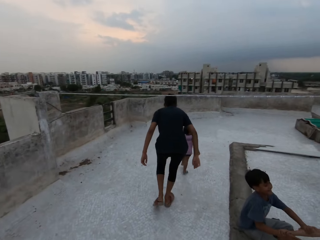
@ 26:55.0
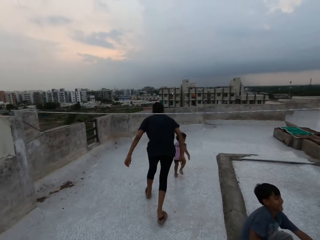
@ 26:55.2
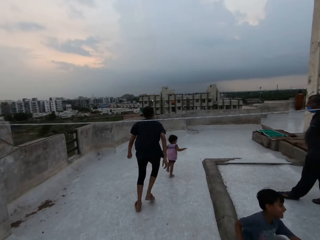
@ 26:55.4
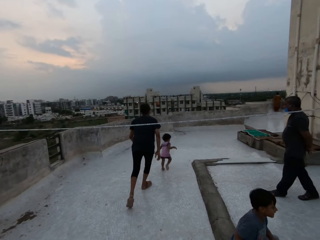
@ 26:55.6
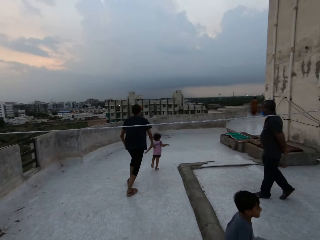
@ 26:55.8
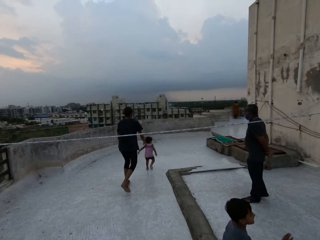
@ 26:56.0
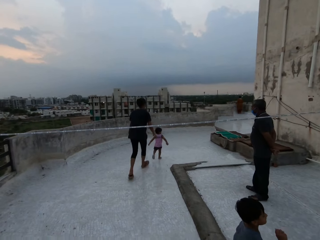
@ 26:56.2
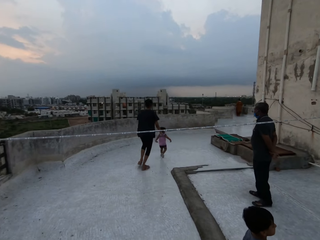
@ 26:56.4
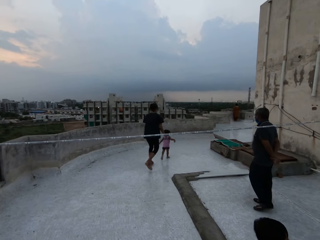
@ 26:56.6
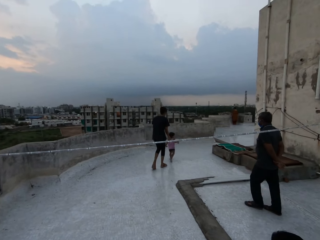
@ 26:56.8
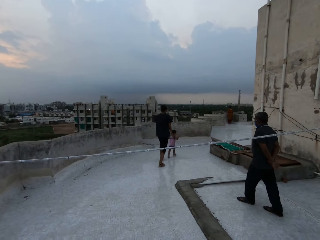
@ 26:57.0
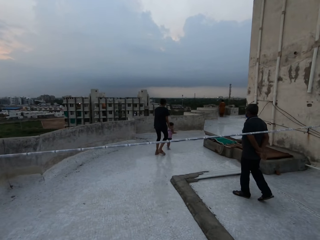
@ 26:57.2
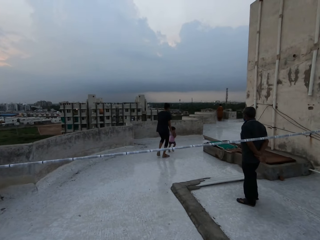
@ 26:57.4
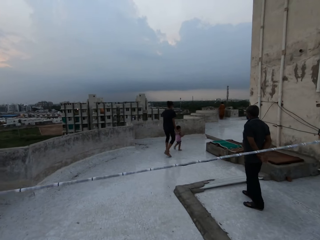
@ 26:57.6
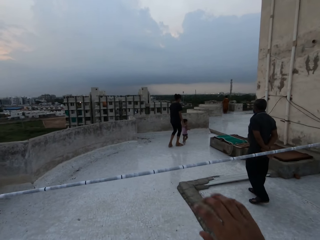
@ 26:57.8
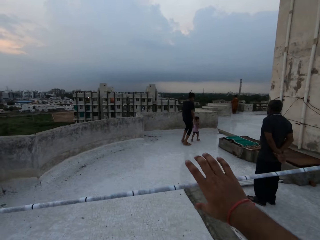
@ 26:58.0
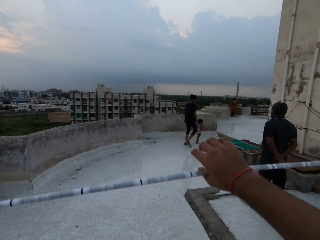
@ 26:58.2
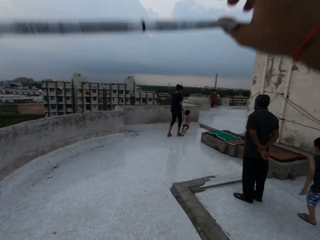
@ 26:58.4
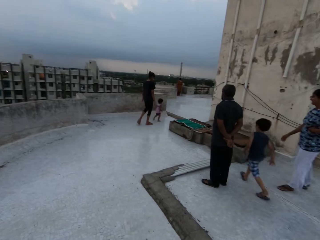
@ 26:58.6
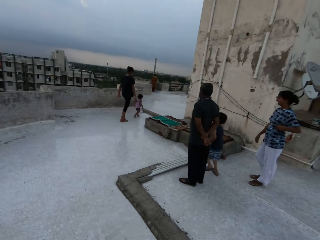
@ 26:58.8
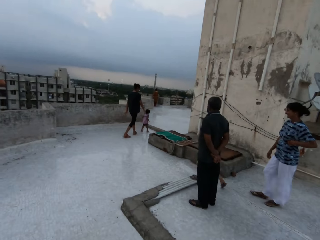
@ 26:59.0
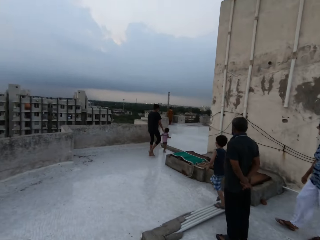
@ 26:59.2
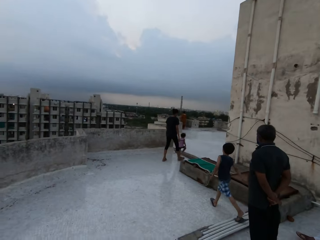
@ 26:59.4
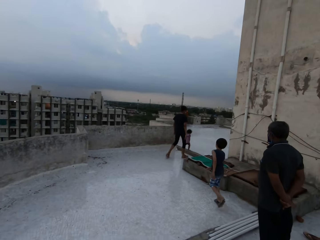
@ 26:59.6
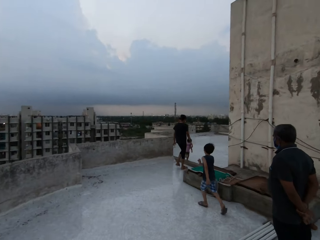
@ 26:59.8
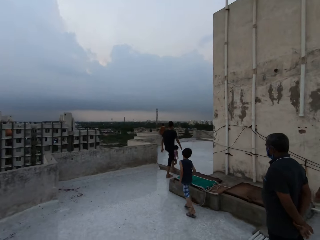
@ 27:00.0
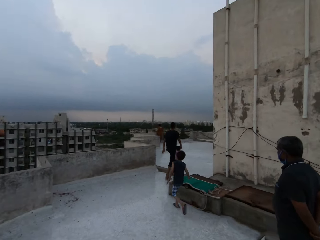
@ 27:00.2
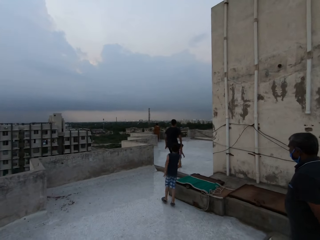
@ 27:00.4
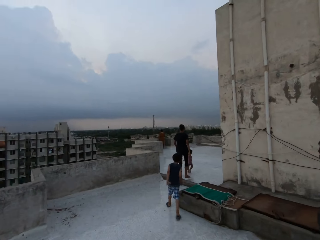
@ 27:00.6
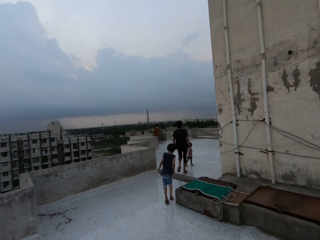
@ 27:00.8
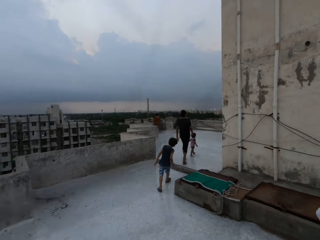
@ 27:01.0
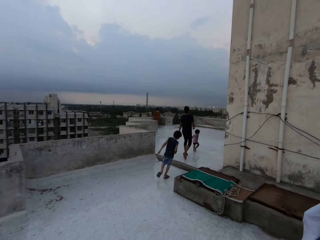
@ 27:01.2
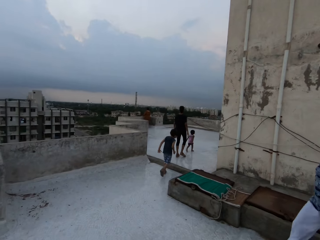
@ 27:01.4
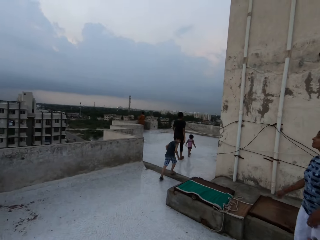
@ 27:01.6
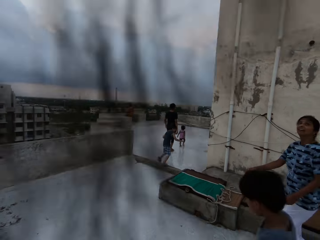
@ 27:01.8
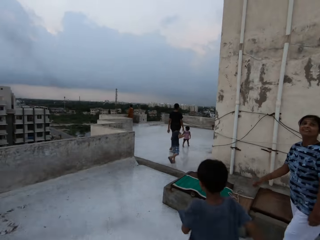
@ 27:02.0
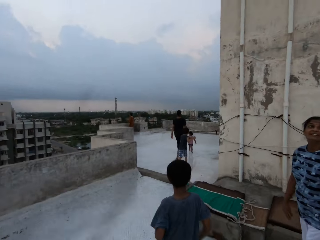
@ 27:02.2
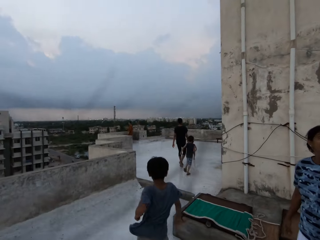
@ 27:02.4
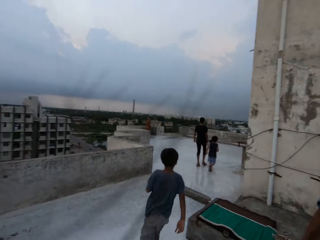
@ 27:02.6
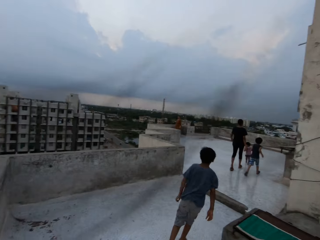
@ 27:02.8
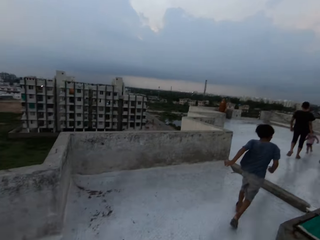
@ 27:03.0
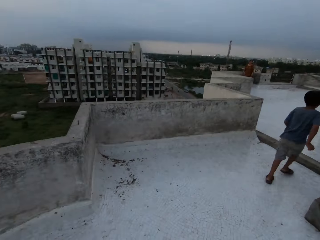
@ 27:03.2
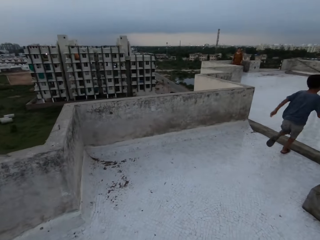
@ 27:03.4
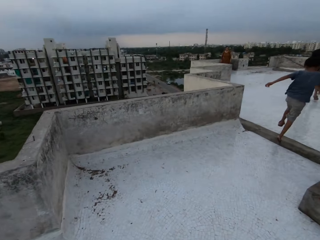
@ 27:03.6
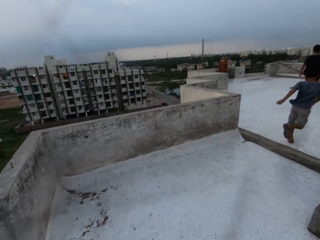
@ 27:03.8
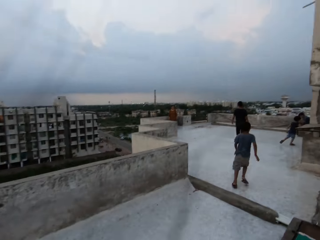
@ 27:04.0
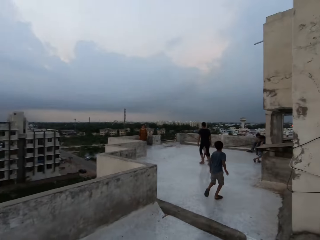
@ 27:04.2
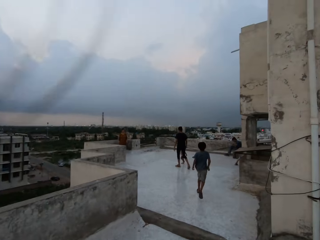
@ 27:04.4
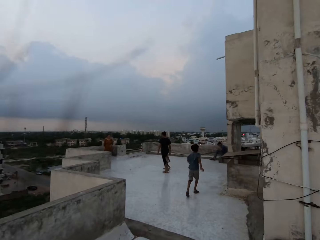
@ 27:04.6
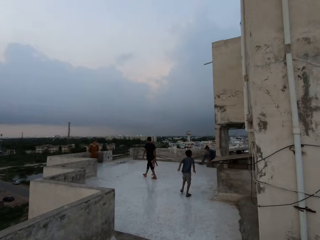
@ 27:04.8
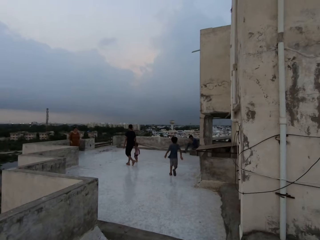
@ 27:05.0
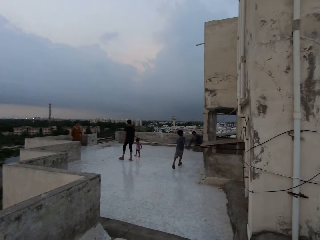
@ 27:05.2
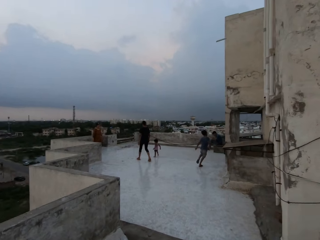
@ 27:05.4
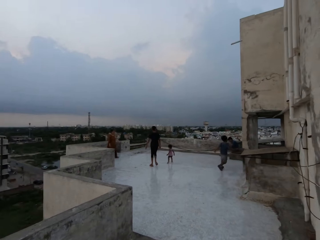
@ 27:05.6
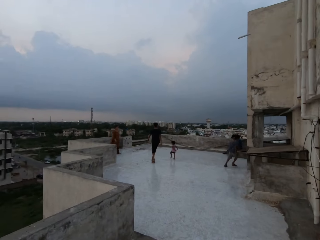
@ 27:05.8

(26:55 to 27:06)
The woman runs after the baby in a compound. The camera wearer raises a wire up with his right hand. He walks in the compound. A person runs in the compound. Another woman converses with the camera wearer.

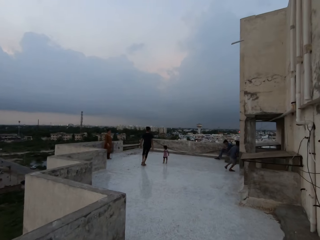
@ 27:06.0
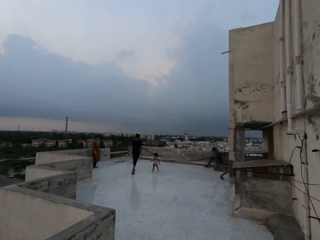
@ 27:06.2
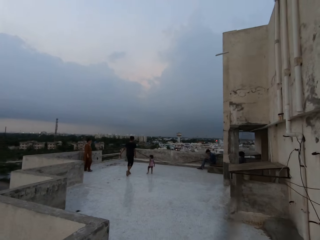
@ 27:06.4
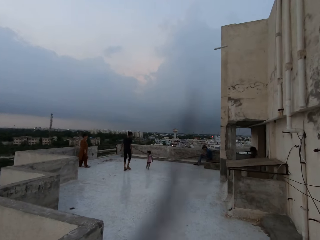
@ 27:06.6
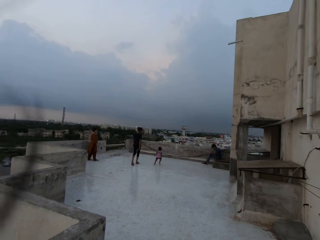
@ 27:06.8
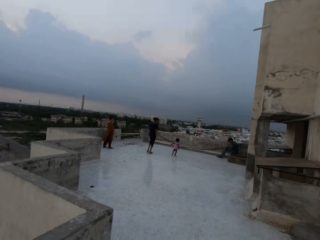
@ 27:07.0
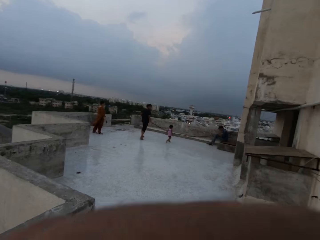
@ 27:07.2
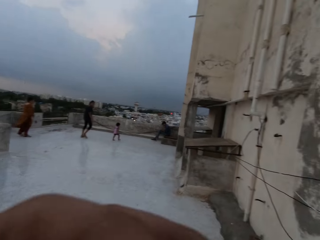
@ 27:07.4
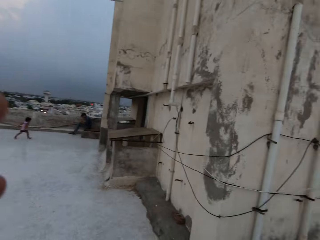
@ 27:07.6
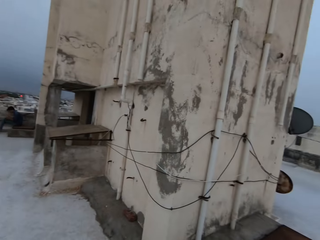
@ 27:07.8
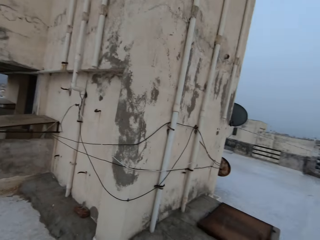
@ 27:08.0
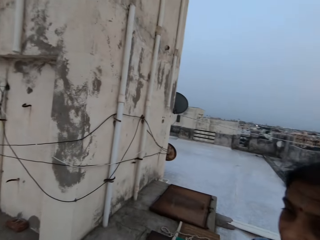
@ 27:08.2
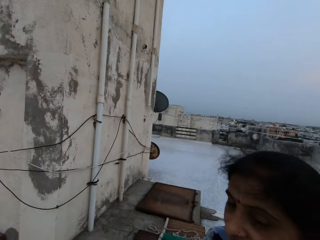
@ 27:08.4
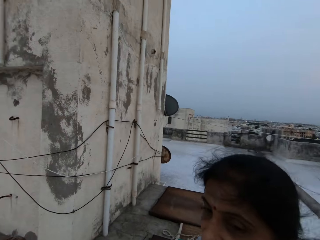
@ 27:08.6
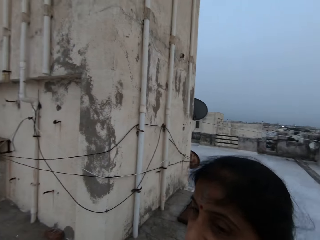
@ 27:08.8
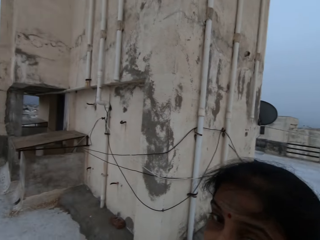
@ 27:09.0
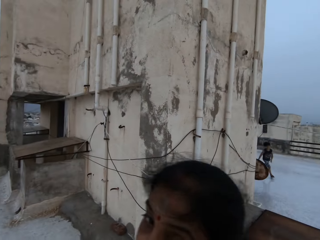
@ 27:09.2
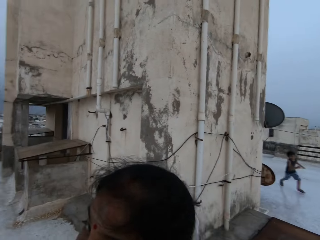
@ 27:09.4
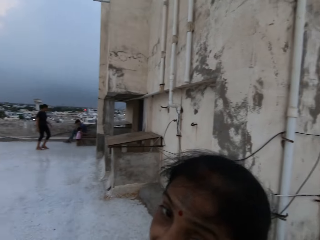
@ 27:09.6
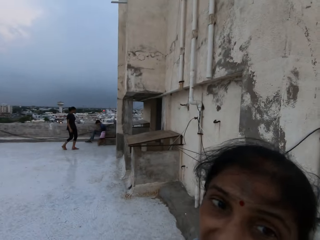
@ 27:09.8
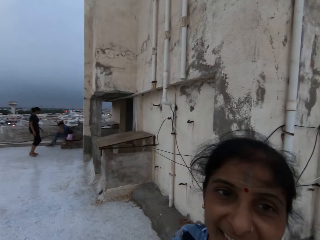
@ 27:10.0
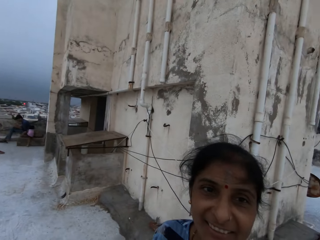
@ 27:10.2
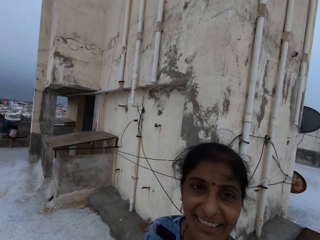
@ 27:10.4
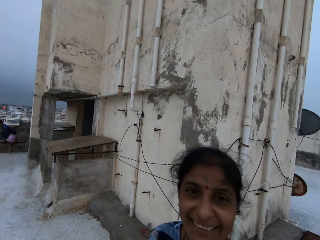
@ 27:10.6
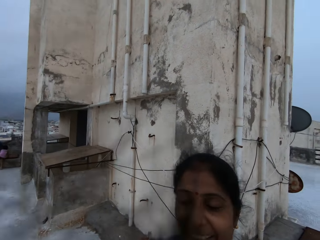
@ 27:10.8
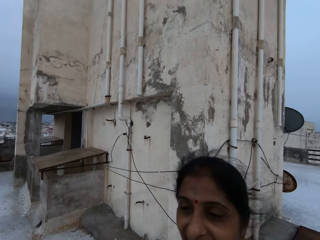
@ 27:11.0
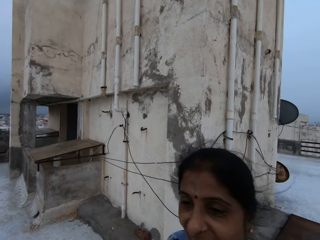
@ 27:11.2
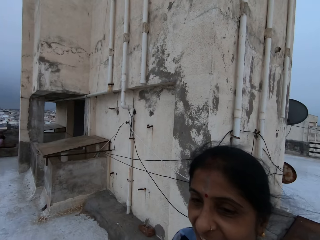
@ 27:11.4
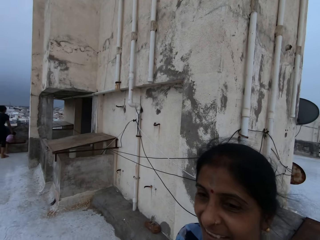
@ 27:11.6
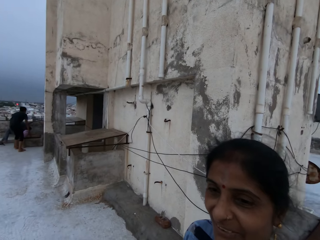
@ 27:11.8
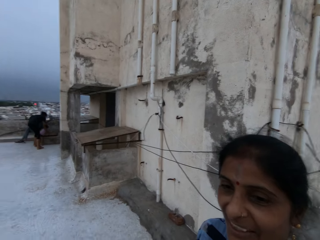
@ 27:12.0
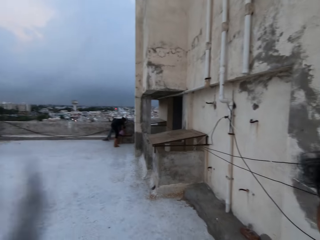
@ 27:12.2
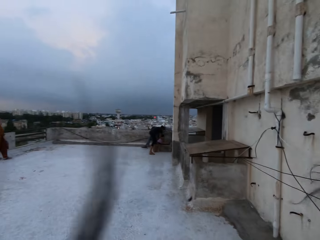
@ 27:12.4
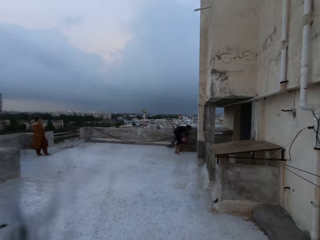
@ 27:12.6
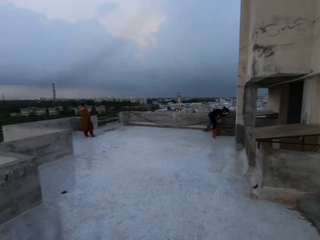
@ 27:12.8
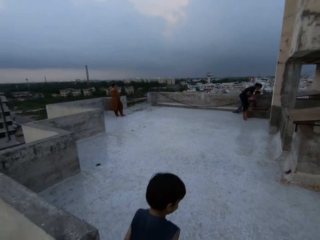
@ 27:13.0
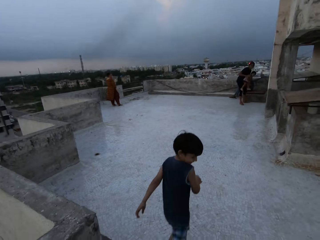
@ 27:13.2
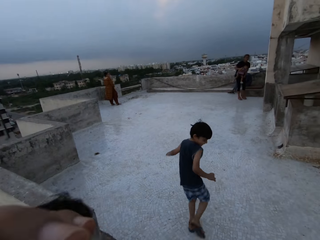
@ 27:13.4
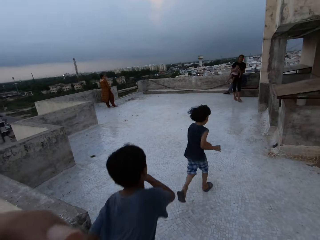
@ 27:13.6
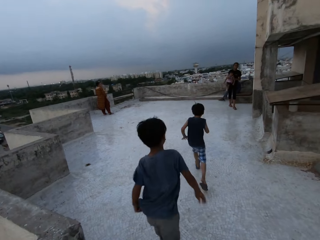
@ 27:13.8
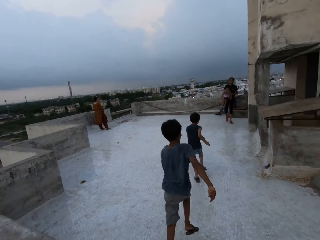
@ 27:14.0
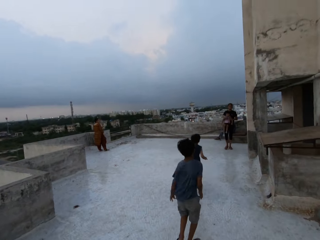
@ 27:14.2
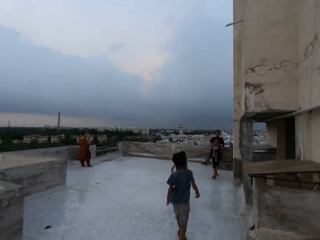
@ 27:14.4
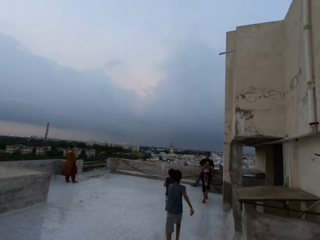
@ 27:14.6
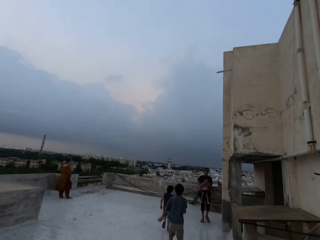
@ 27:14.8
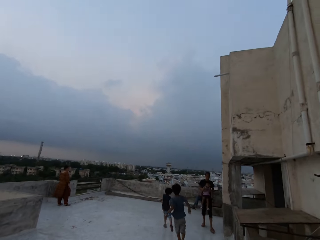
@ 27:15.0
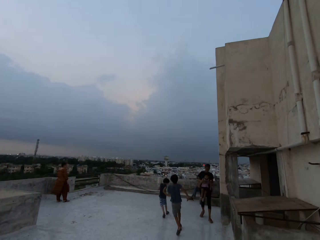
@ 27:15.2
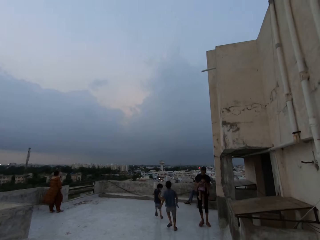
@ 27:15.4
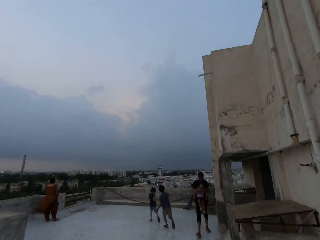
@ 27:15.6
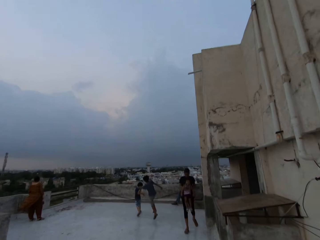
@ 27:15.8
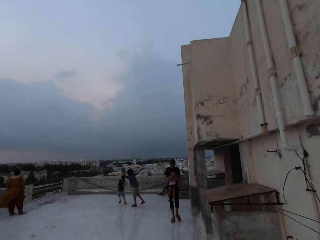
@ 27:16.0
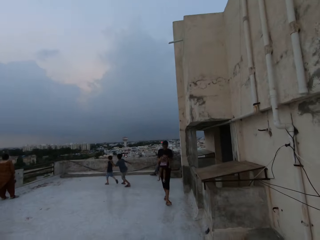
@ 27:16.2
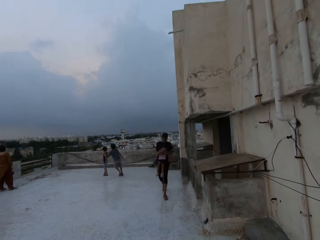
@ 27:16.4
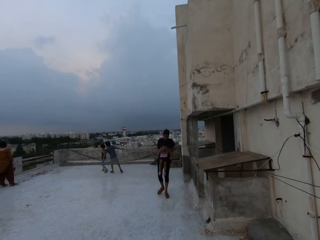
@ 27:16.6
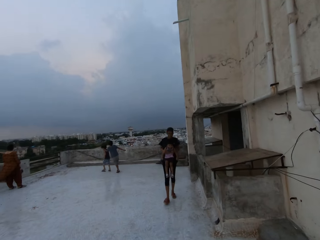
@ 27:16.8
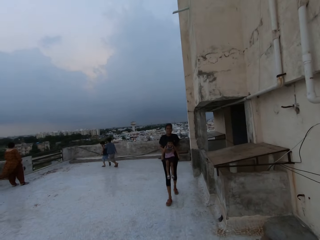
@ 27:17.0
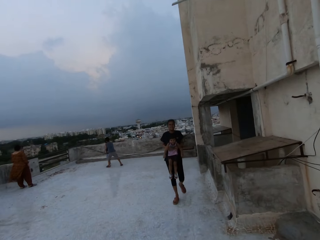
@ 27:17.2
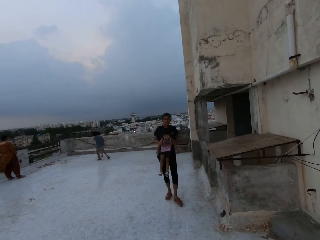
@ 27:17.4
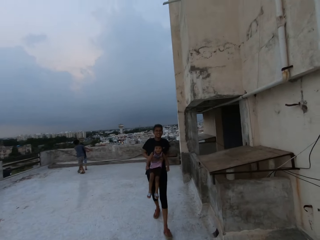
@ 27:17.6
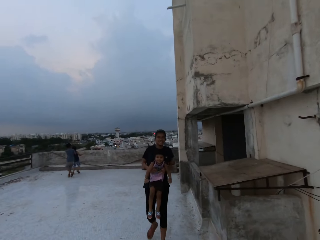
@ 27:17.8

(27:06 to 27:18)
The camera wearer walks in a compound. They look around at a person. A woman carries a baby with both hands. A boy runs after another boy. Two persons run in the compound.
